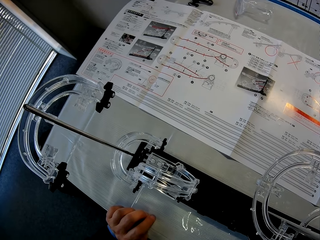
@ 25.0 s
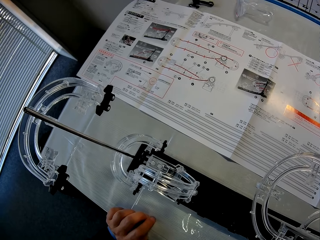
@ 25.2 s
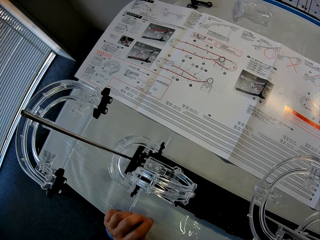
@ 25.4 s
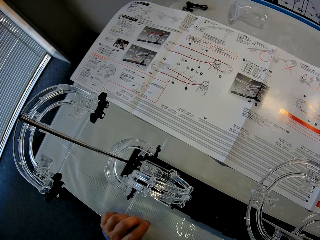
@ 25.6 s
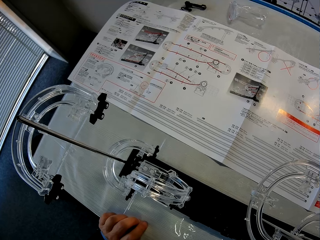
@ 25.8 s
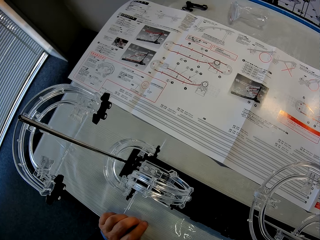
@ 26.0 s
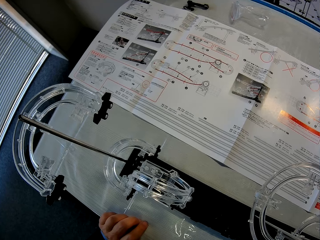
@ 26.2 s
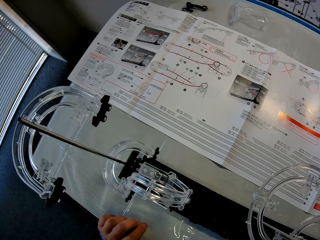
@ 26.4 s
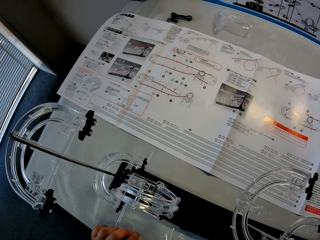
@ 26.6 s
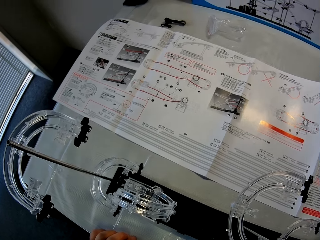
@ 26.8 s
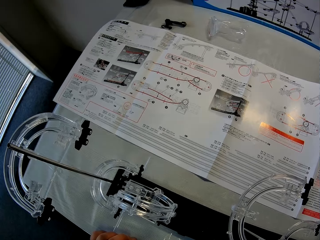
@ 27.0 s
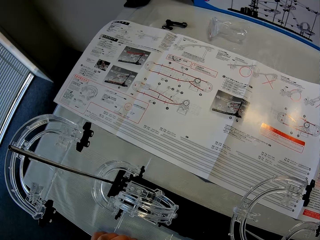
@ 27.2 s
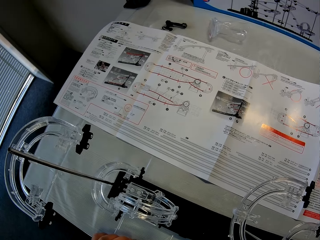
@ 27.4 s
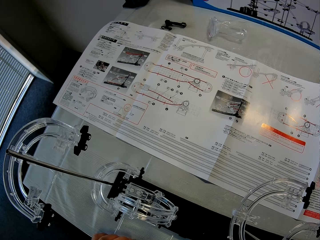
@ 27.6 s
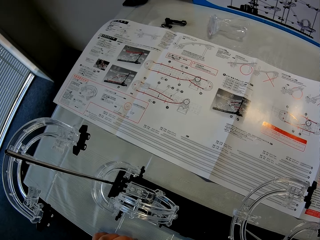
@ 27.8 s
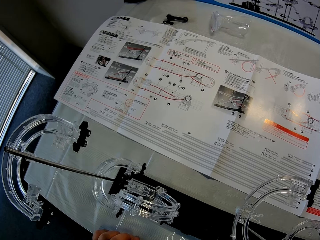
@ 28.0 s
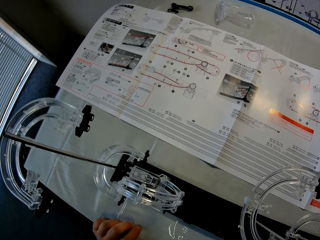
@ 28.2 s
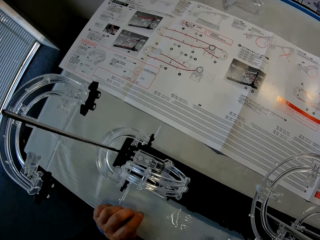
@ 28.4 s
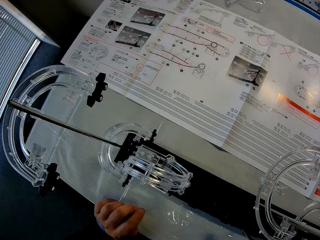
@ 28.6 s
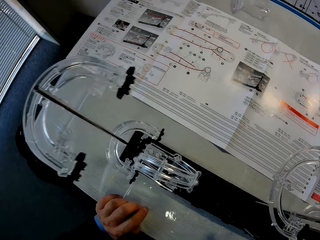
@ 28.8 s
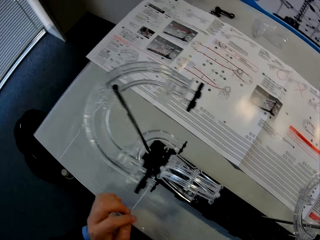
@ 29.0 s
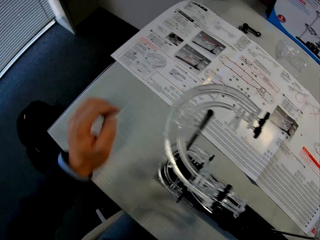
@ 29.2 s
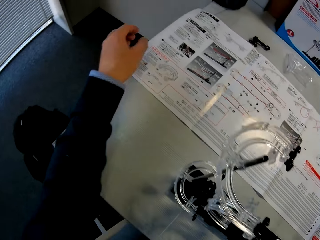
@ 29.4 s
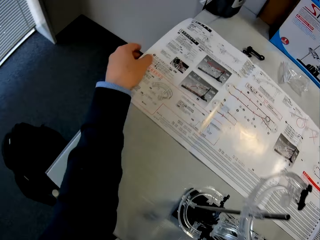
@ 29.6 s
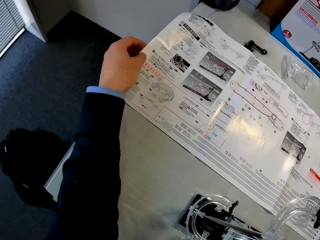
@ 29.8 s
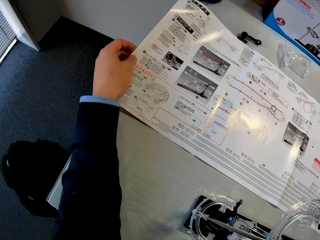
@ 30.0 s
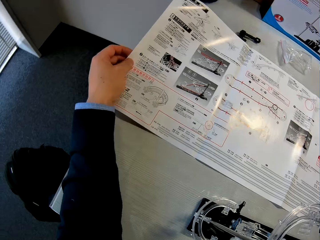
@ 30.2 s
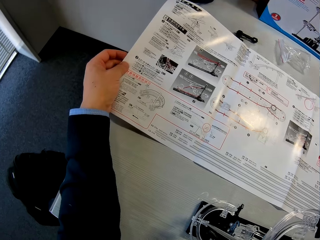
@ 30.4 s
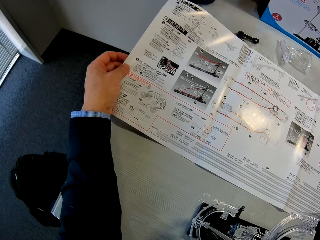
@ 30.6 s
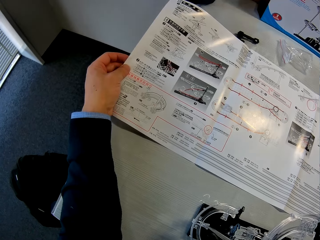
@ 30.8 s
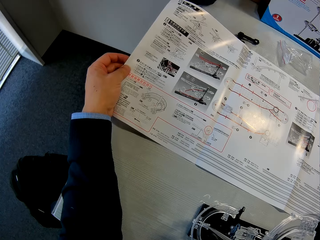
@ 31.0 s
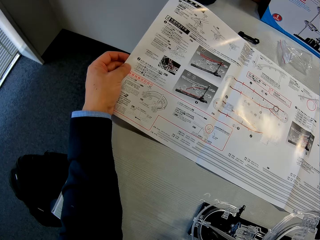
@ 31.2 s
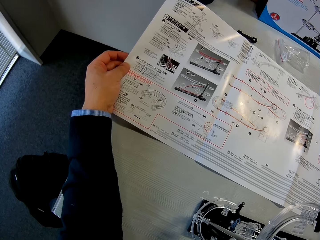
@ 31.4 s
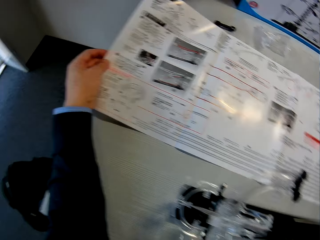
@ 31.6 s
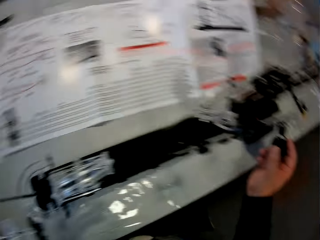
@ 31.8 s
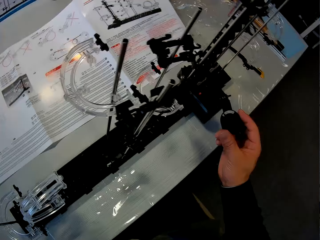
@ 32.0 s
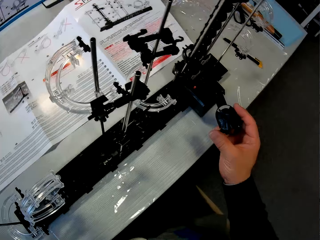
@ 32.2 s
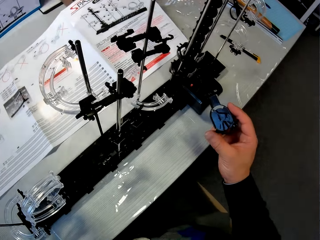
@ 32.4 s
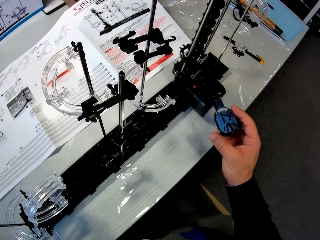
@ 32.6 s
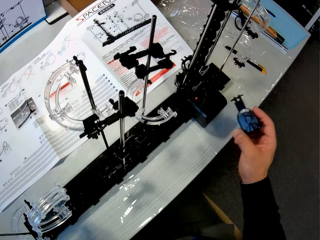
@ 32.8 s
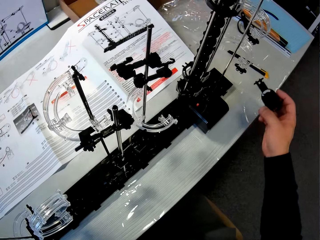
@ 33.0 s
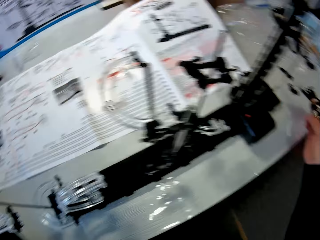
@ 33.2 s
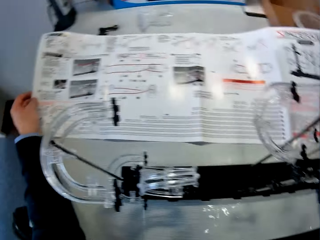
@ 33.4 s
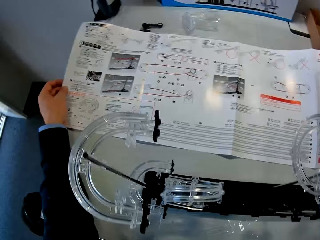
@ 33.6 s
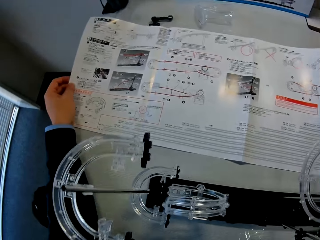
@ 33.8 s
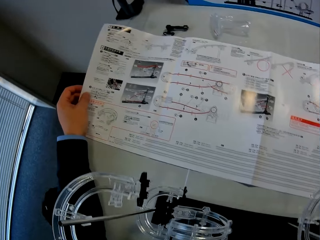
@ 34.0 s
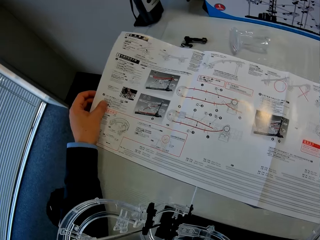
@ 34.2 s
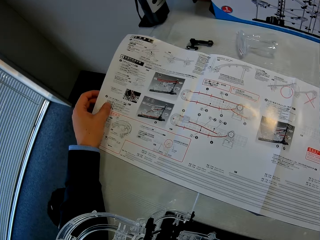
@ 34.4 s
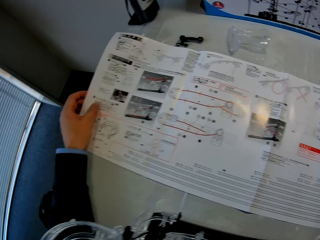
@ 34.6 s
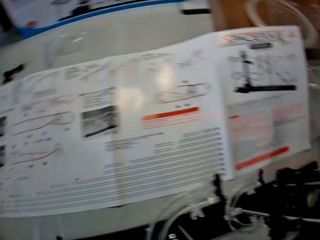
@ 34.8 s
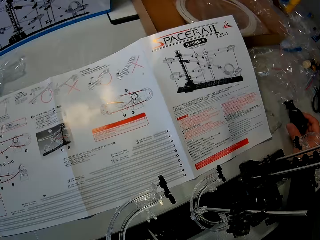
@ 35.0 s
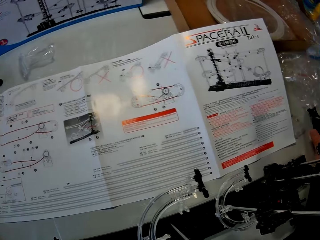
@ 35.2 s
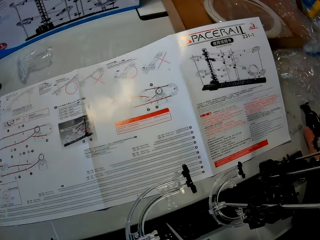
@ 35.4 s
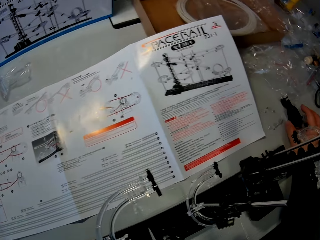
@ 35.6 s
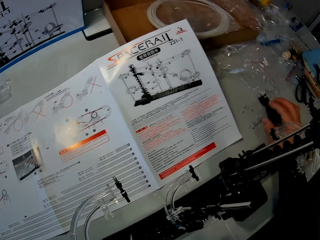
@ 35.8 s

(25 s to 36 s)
The camera wearer holds the paper on the table with his left hand. He lifts the piece of paper up. He stares at the watch. He stares at the piece of paper.

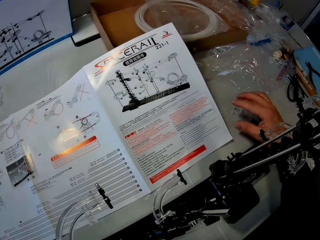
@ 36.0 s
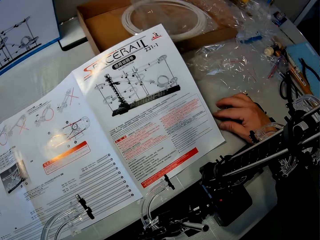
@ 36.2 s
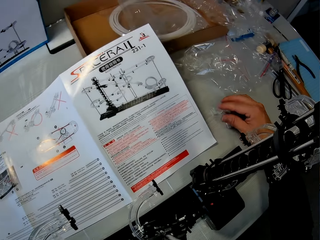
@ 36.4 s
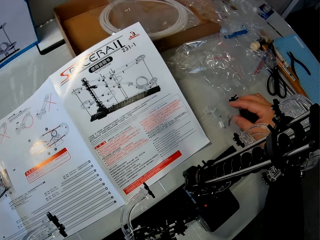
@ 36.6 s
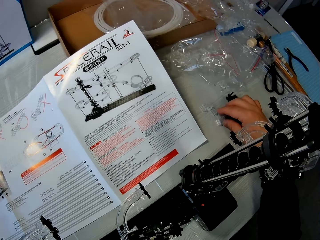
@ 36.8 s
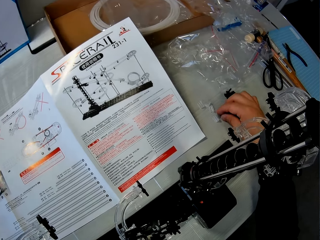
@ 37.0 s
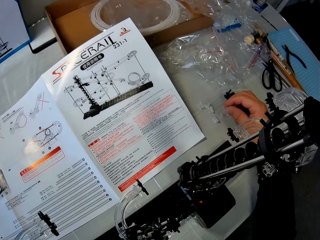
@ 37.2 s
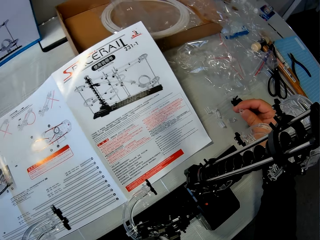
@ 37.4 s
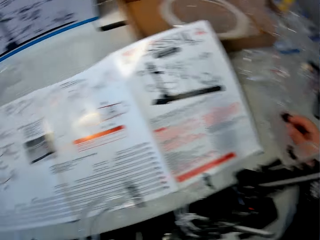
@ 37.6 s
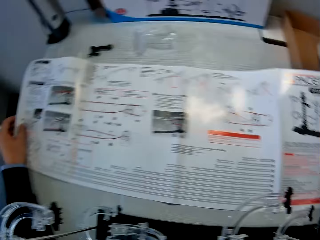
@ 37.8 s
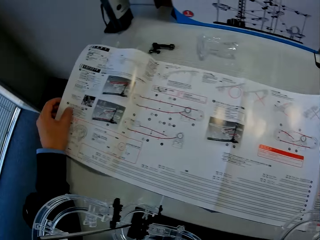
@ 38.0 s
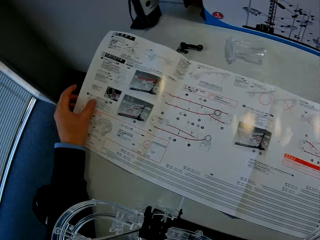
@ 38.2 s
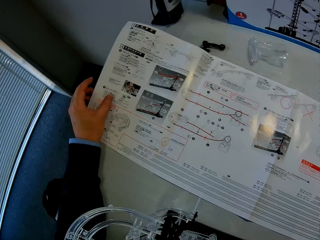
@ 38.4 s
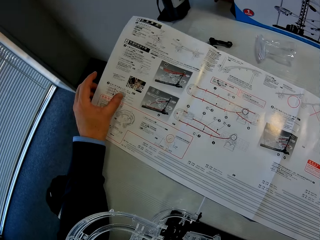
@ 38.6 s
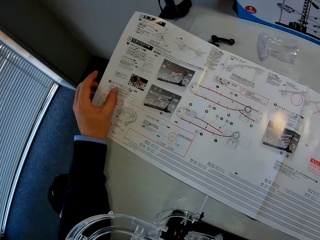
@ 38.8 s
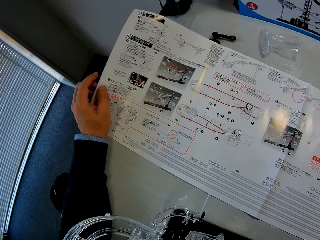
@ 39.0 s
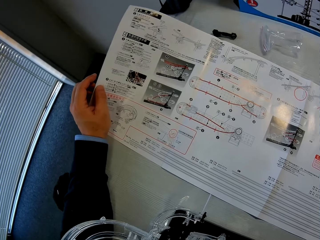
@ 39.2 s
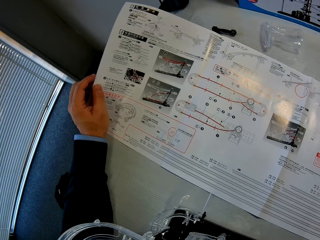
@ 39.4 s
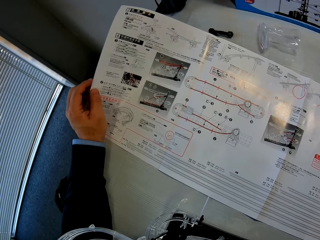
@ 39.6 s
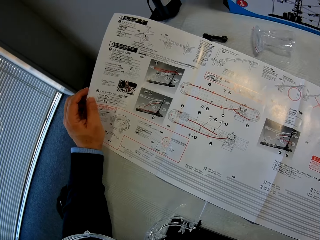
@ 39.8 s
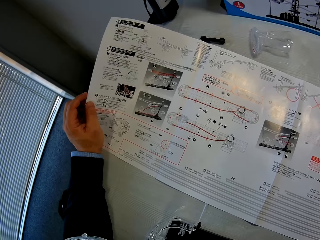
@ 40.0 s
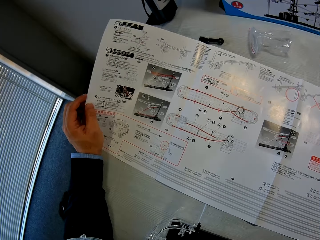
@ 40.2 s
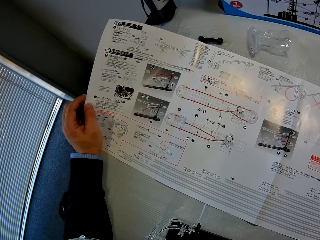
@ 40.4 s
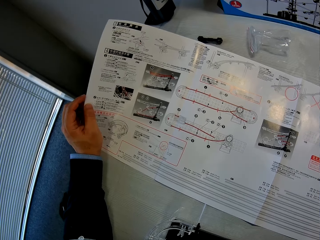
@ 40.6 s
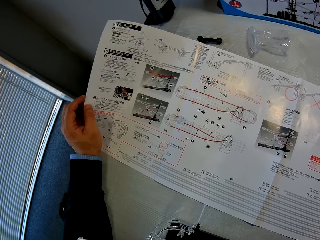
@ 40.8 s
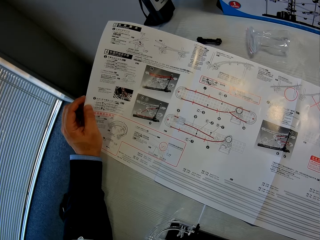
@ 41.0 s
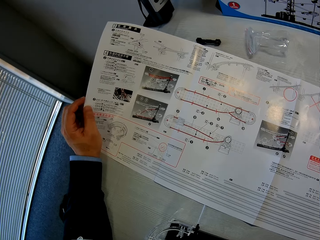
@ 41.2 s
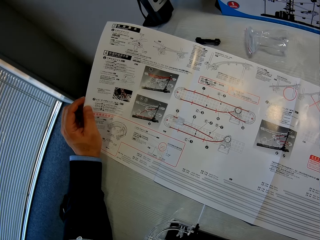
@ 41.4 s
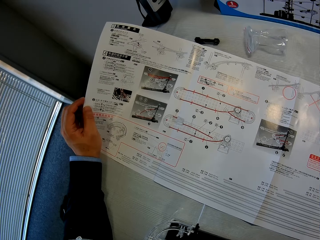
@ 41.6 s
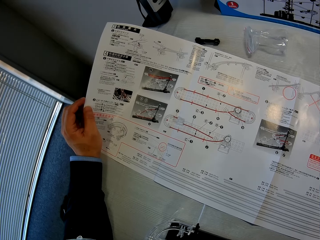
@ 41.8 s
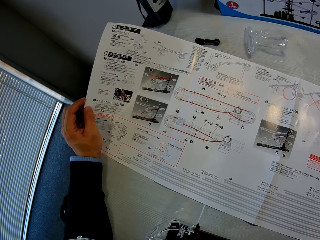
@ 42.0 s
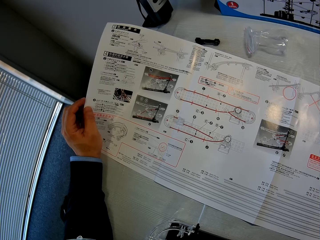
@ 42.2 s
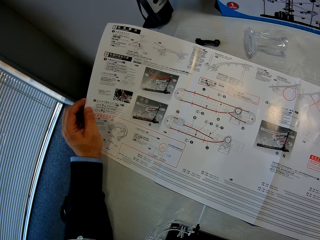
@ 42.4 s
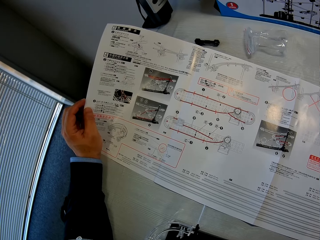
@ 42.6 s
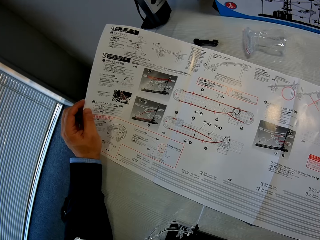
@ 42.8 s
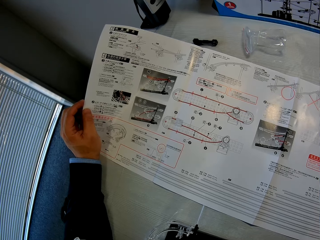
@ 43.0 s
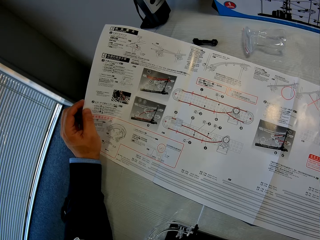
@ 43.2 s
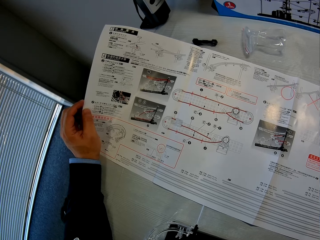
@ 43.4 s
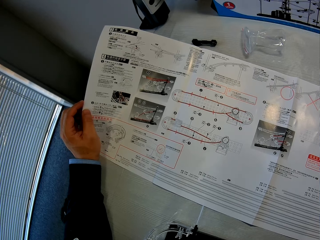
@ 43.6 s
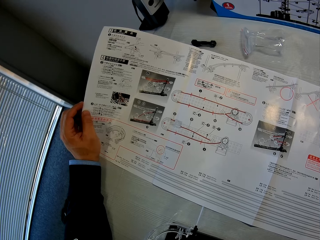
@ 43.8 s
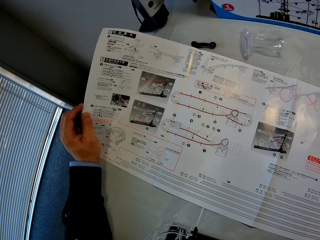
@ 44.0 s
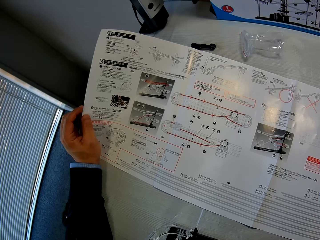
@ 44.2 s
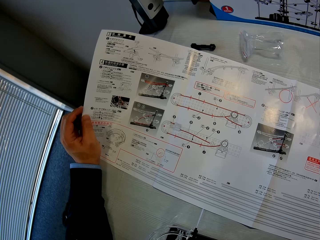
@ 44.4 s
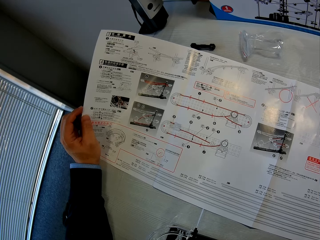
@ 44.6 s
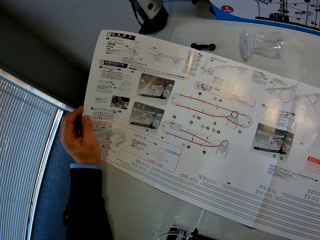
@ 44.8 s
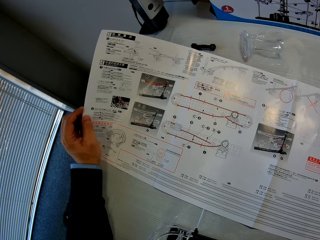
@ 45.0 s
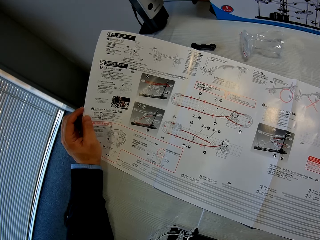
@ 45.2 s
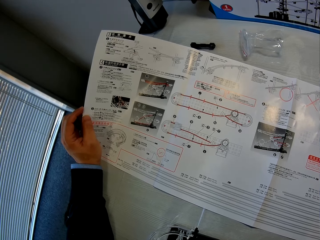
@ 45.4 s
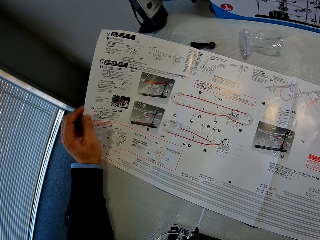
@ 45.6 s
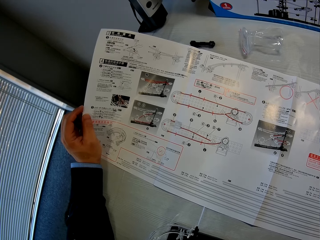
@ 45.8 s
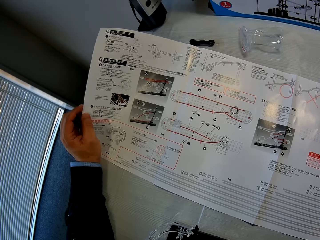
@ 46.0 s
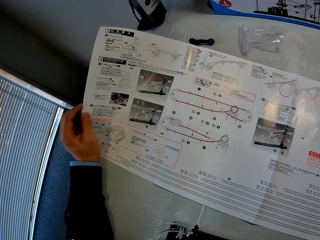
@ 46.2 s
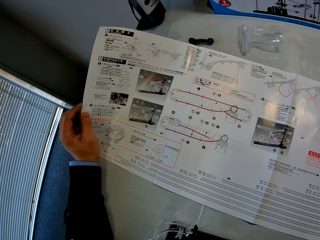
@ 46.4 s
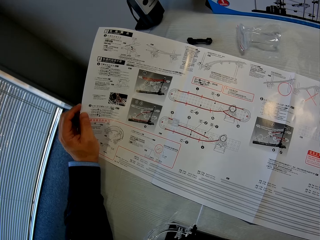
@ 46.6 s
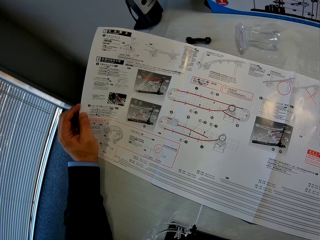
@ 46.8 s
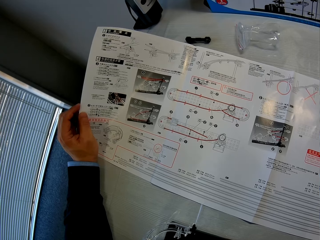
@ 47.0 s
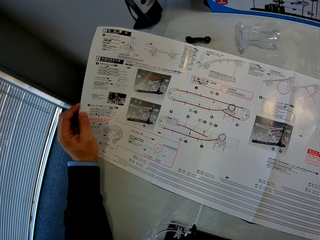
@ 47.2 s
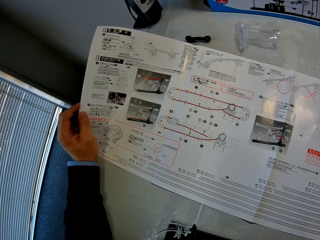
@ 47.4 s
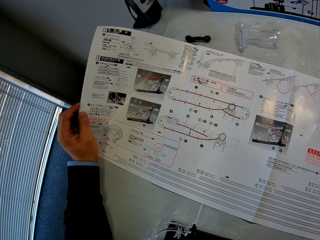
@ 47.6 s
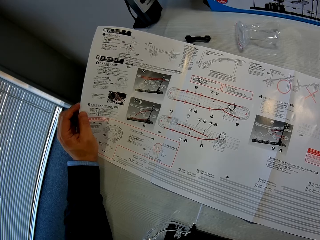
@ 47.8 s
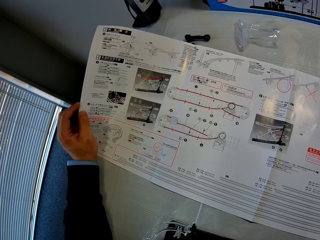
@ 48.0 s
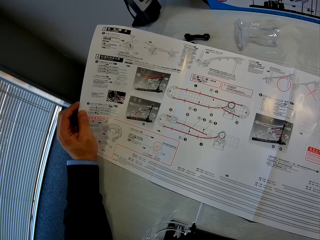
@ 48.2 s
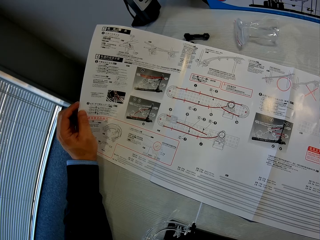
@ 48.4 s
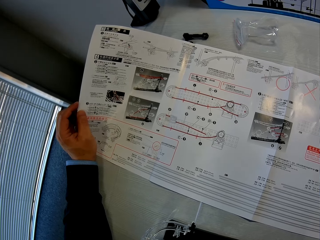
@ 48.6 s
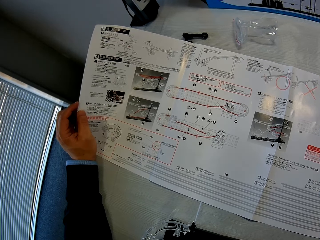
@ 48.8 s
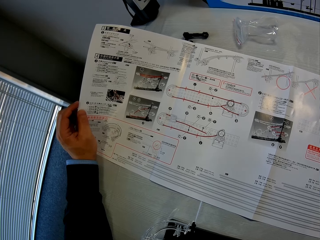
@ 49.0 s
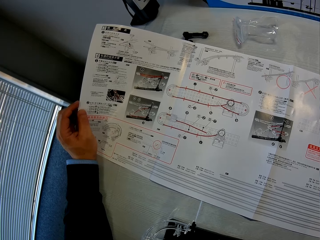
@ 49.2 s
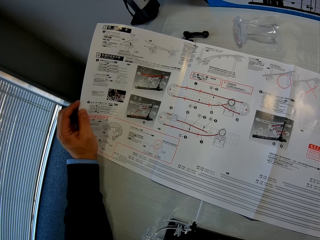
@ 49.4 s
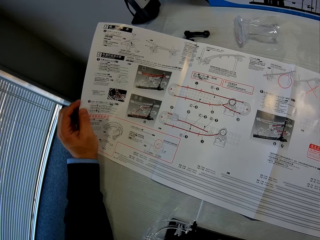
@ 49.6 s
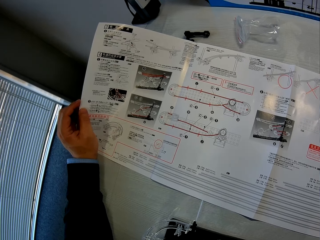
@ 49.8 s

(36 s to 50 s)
The camera wearer drops the toy component in his right hand on the table. He touches toy components with his right hand. He holds one of the components on the table with his right hand. He picks something from the table. He looks at the paper.
